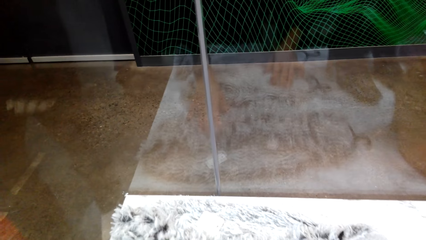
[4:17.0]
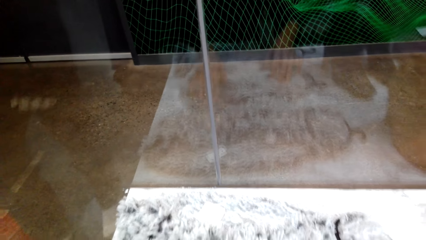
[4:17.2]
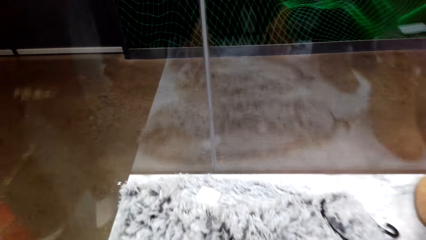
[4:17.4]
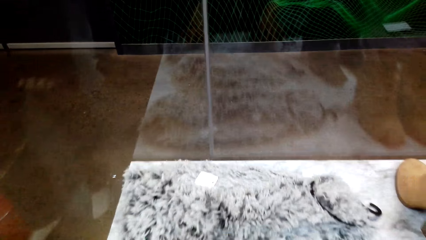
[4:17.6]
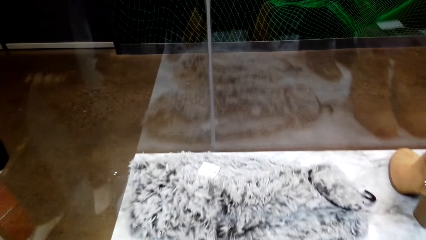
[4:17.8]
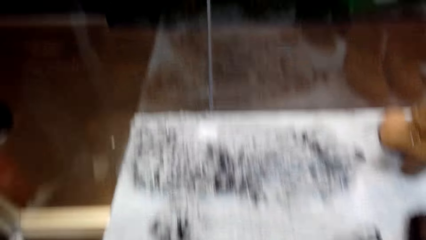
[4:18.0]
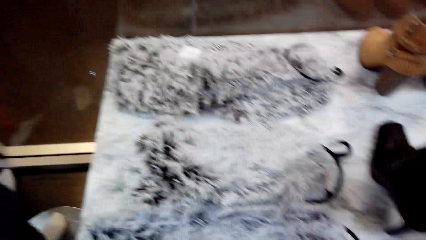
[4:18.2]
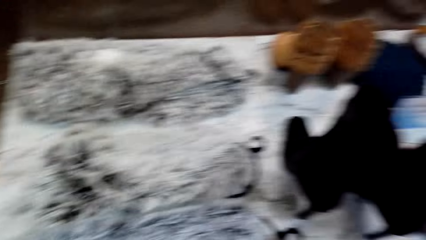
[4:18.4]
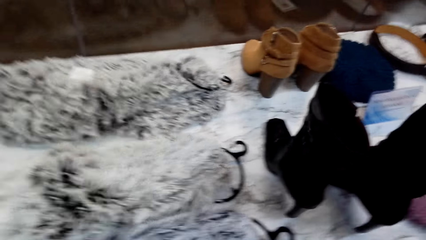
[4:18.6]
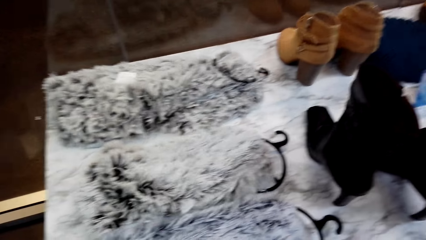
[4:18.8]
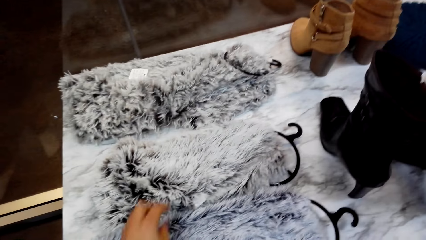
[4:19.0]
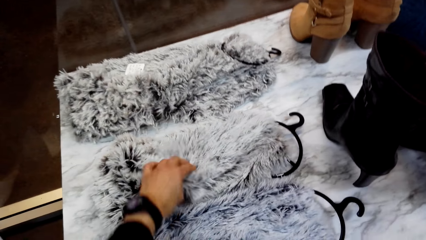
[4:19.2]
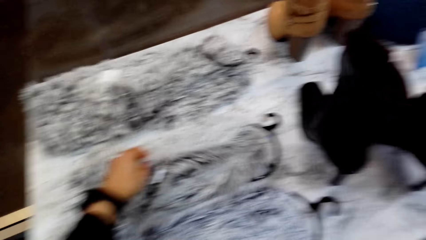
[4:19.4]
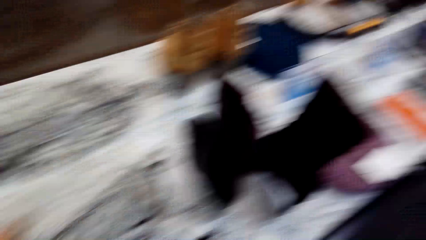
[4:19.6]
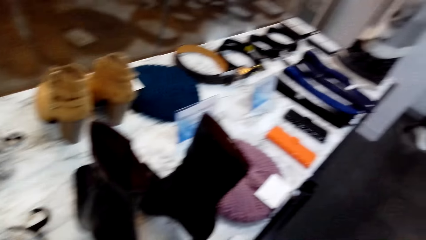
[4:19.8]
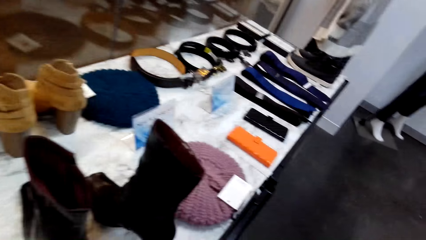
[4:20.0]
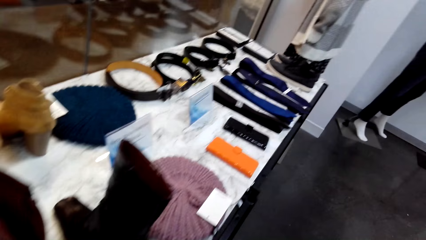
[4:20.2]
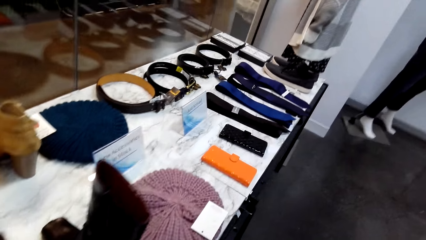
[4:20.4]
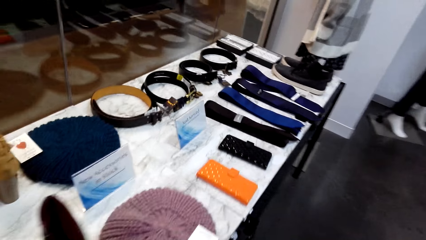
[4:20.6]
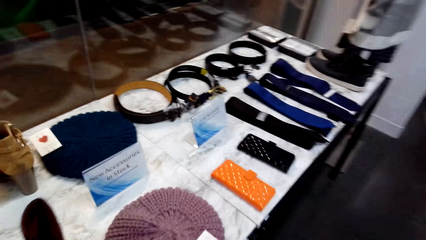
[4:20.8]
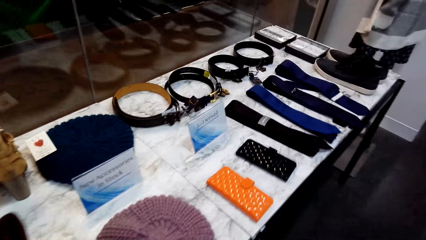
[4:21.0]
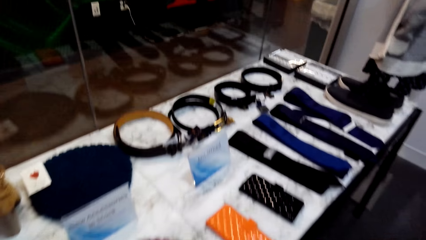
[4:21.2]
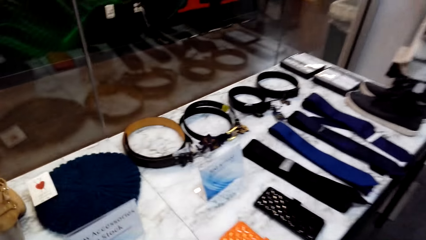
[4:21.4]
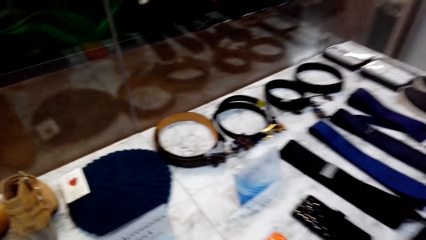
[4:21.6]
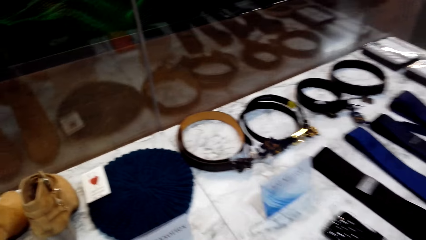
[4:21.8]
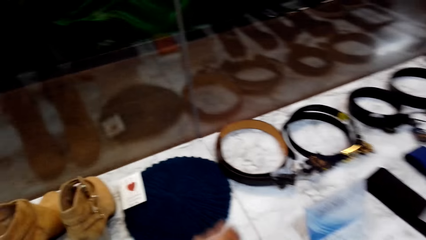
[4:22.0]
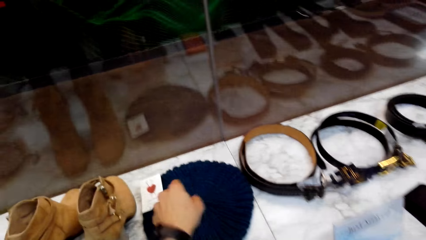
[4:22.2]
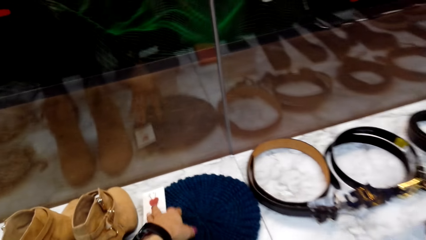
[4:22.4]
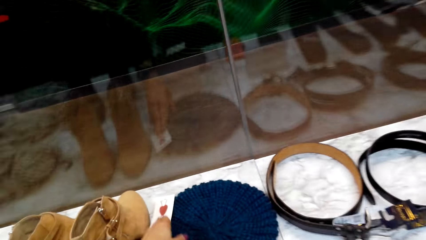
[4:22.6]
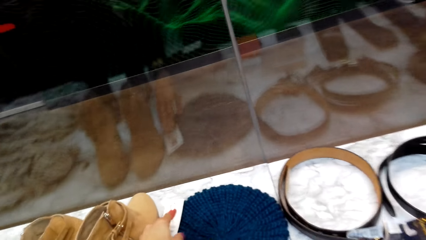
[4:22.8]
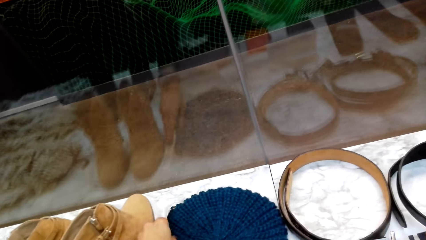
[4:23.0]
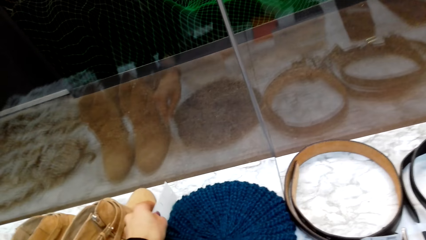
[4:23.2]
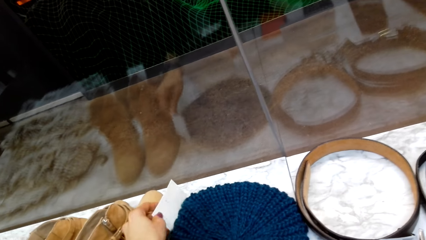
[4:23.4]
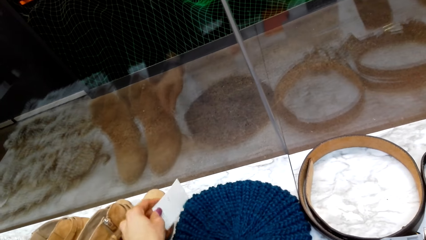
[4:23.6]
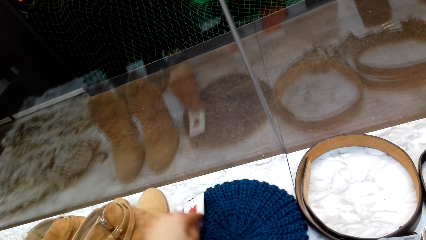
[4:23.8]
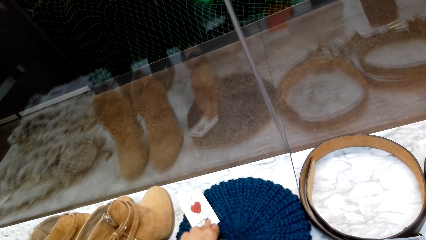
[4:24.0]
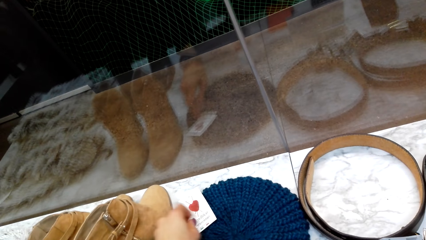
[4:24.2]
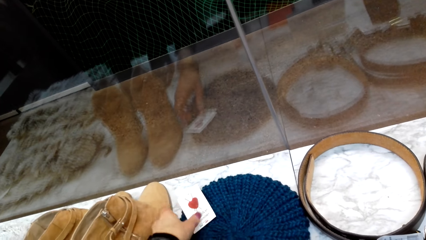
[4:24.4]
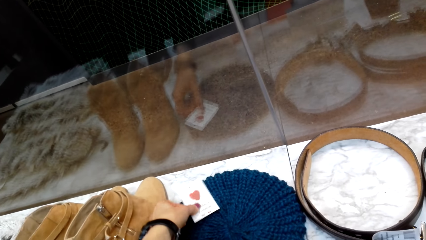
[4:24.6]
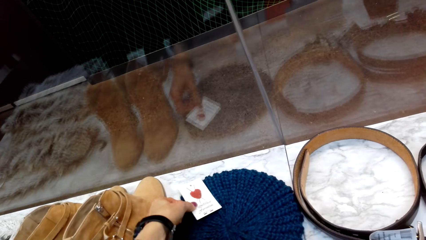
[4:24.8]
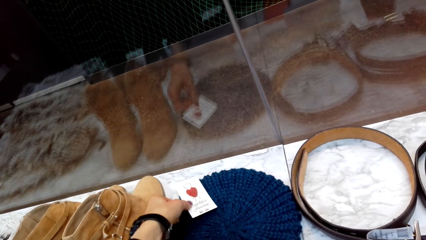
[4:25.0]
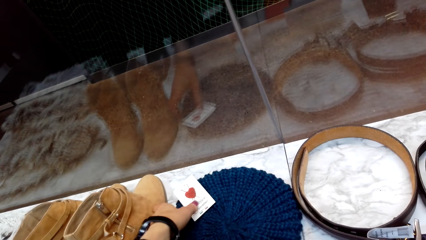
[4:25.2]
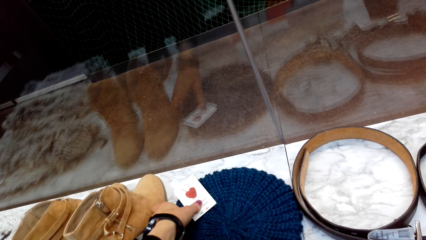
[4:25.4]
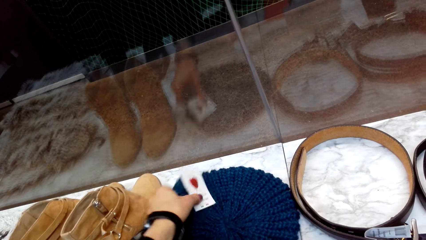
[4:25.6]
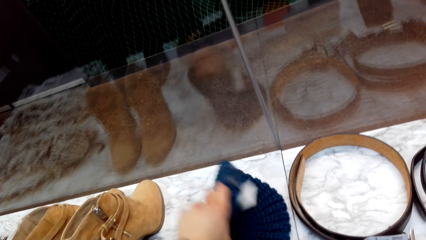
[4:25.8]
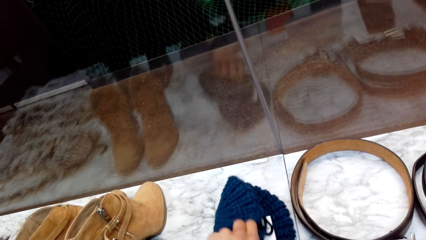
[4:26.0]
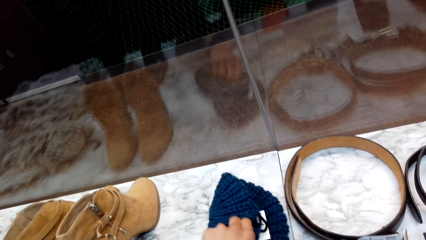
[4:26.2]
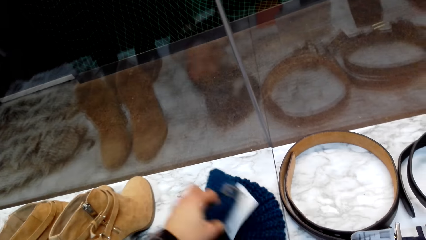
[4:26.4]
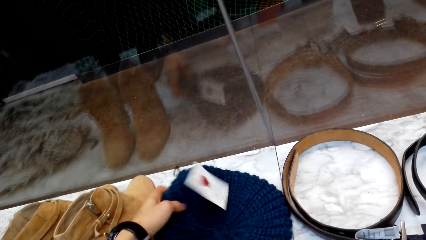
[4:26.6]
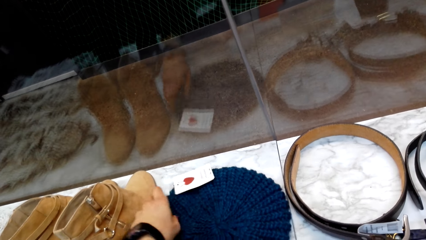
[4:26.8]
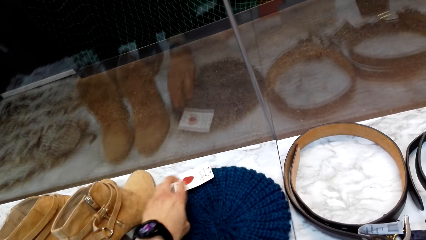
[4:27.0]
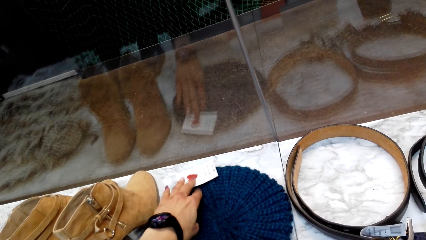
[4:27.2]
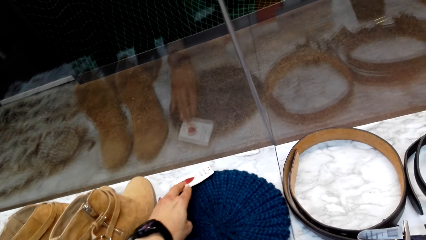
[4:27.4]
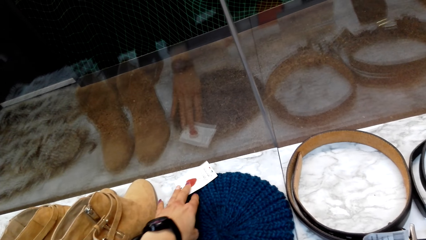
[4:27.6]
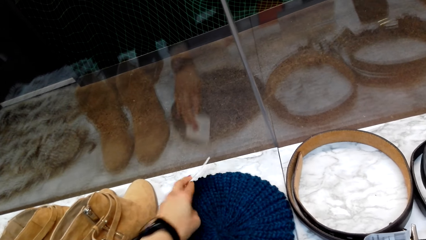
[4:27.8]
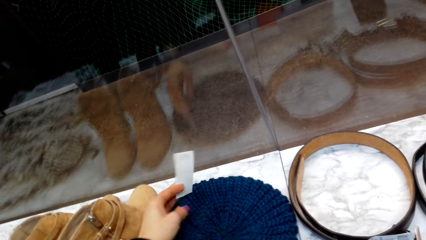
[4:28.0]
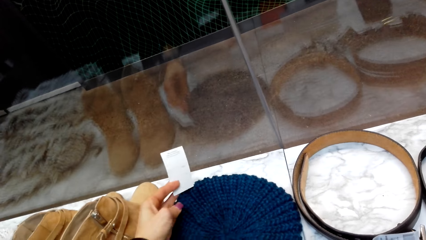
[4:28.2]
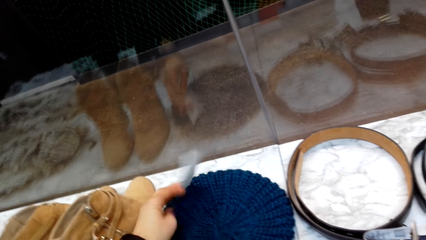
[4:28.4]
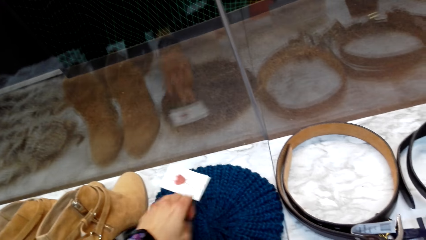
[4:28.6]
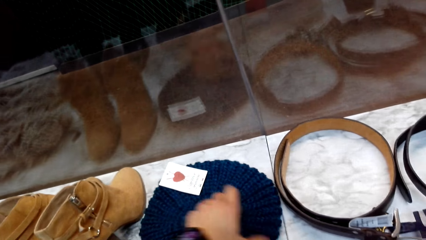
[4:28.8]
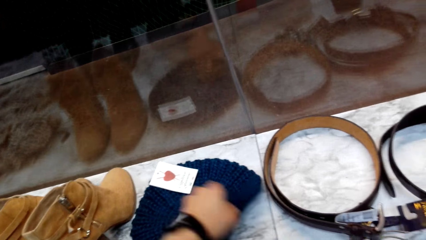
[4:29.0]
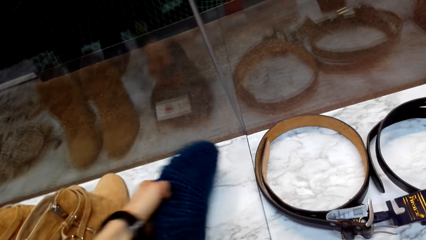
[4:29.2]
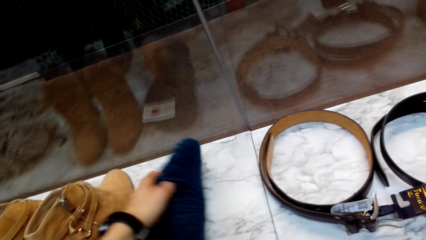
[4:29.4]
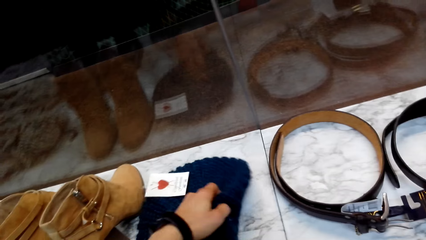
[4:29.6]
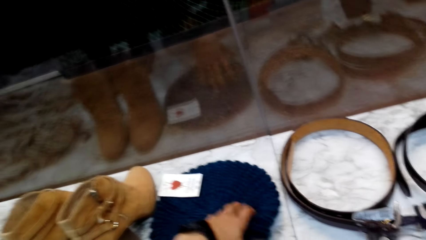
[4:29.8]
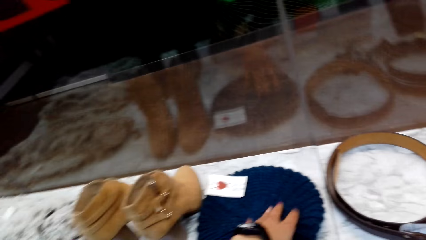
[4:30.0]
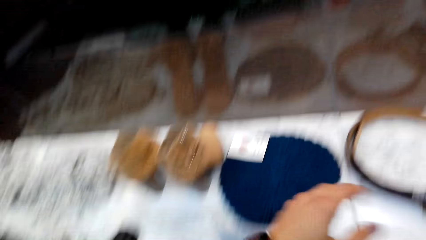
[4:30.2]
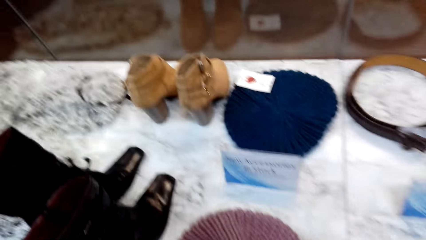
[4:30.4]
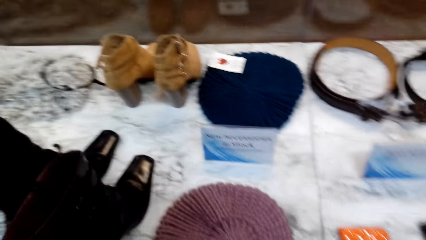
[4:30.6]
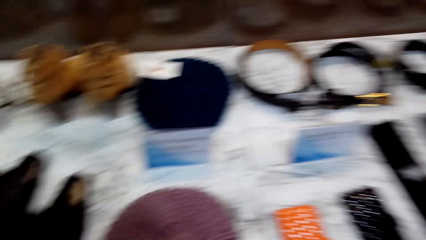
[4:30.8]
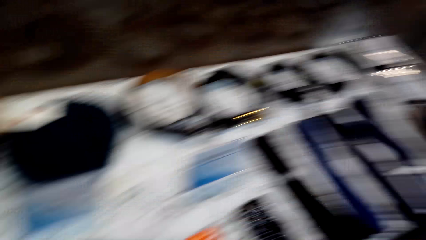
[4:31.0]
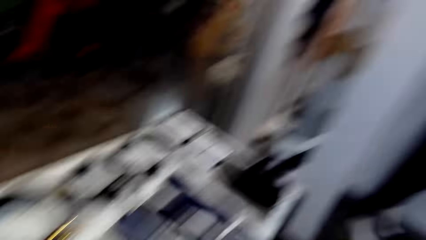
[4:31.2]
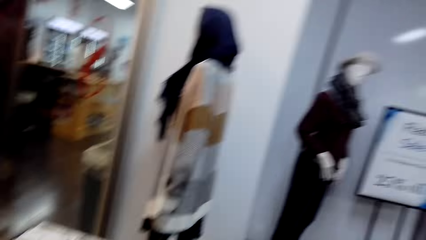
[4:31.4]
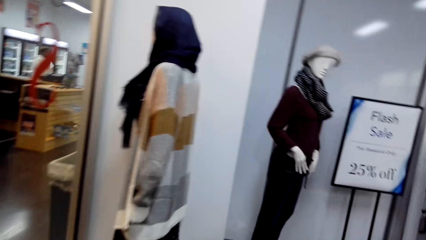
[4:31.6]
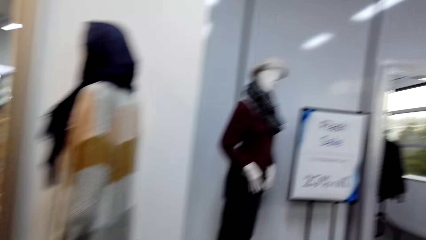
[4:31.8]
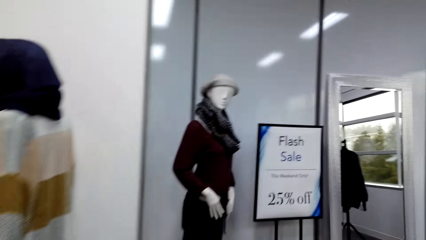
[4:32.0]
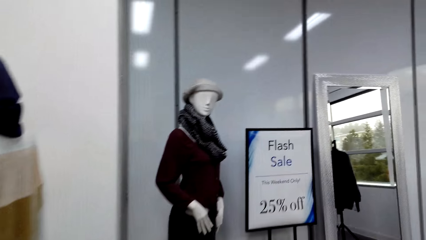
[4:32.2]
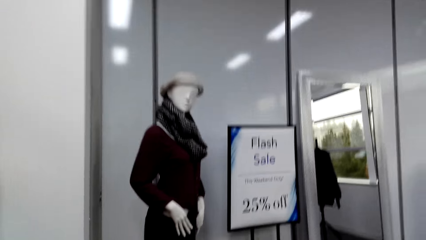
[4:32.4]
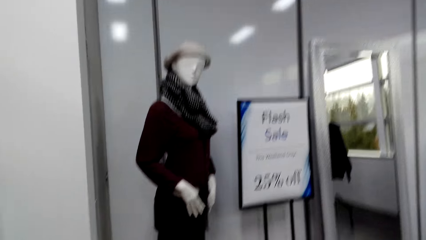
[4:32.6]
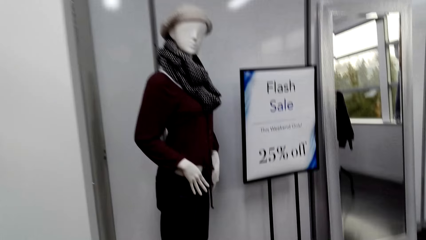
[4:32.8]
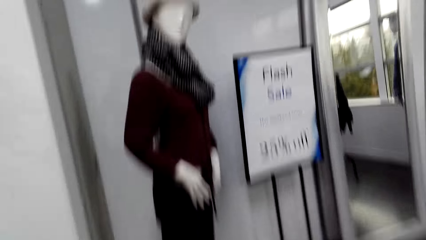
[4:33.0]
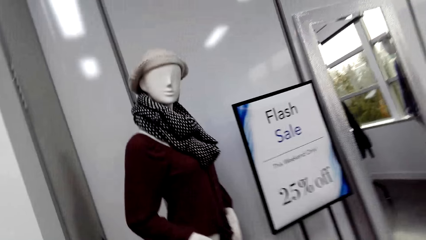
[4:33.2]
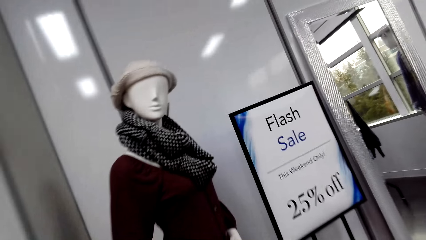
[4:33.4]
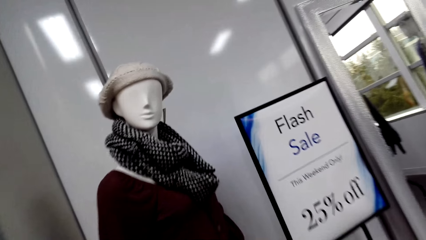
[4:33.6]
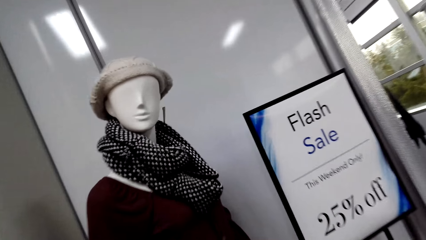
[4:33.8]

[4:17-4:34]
The camera wearer walks in the supermarket. They turn the knitted beret on the display table and look at the hat label. They walk in the supermarket.
